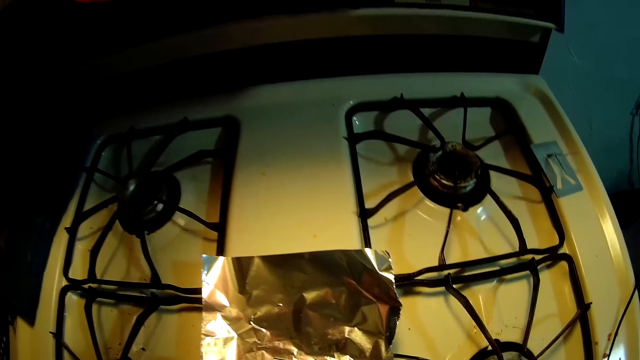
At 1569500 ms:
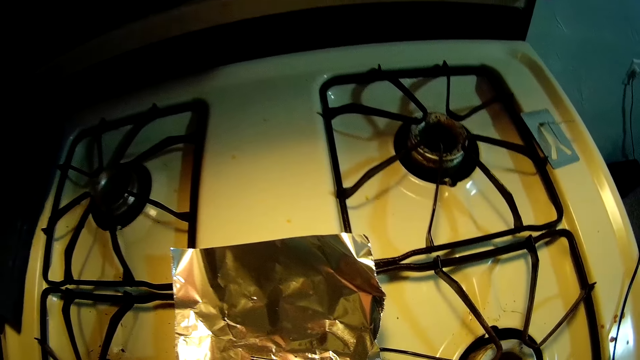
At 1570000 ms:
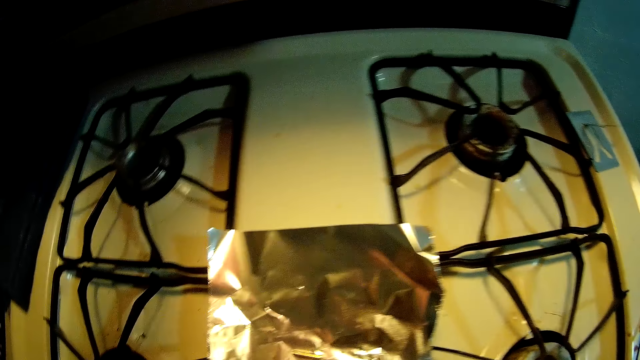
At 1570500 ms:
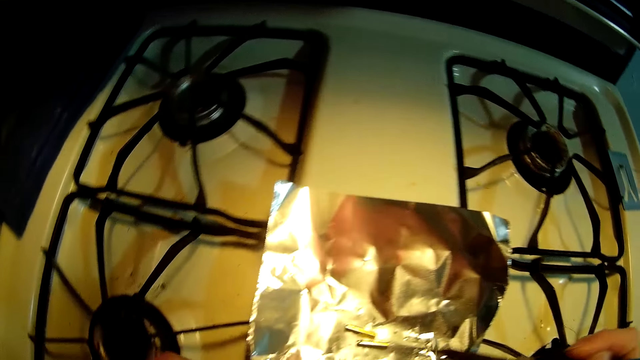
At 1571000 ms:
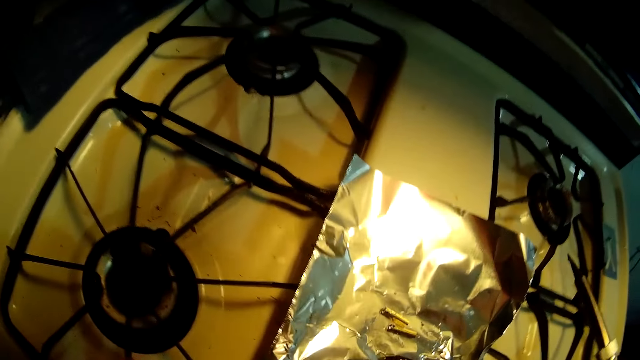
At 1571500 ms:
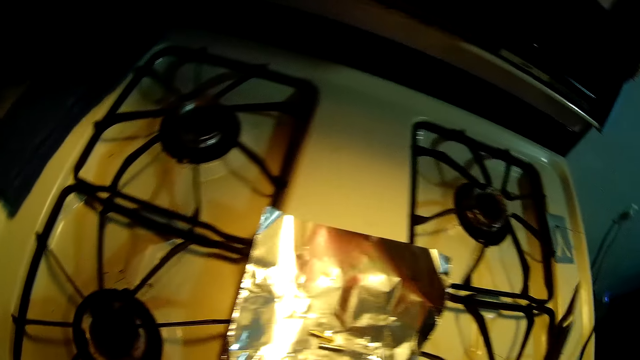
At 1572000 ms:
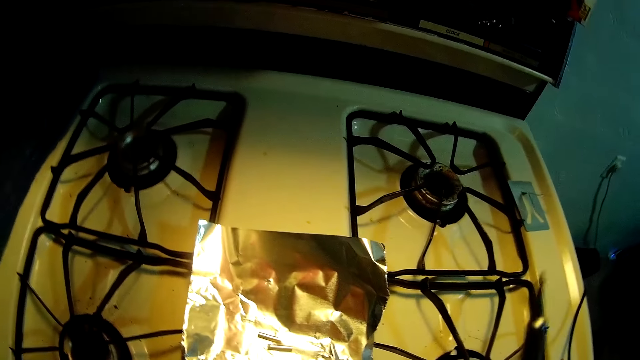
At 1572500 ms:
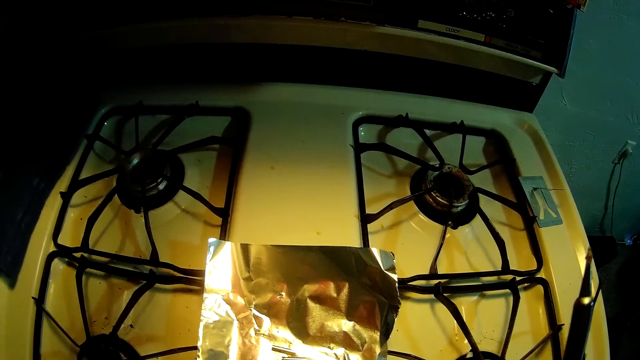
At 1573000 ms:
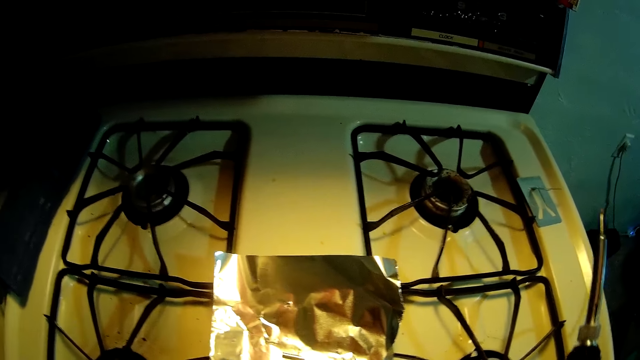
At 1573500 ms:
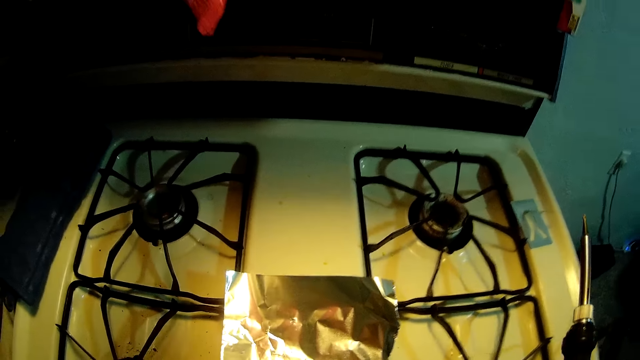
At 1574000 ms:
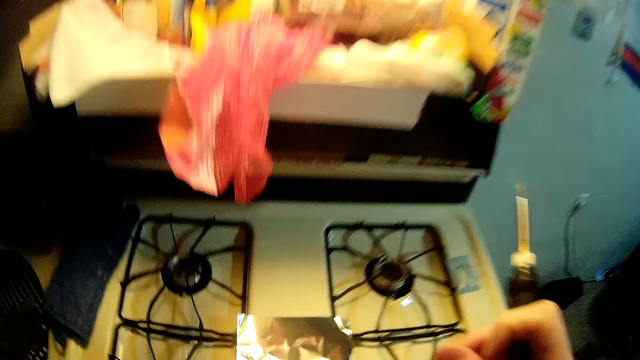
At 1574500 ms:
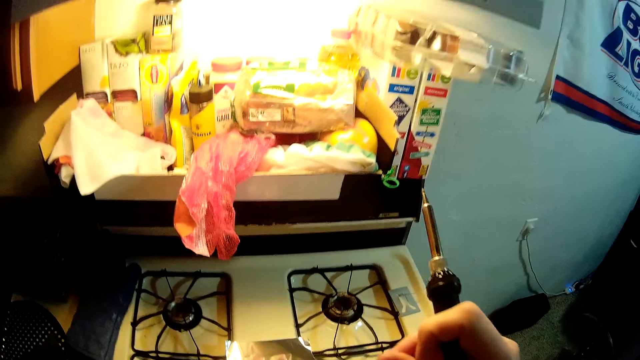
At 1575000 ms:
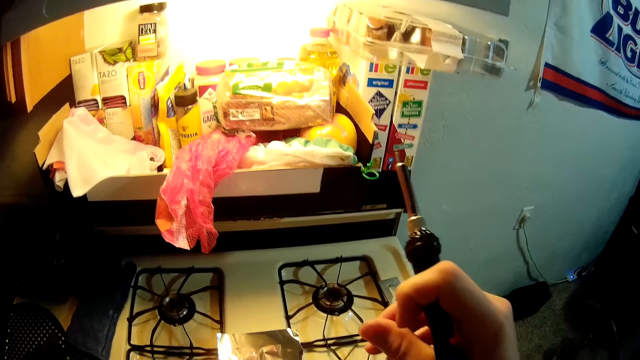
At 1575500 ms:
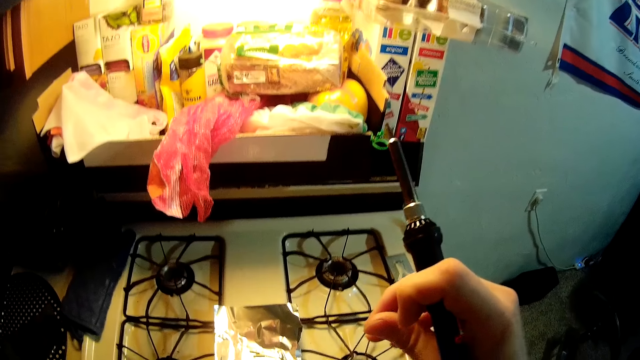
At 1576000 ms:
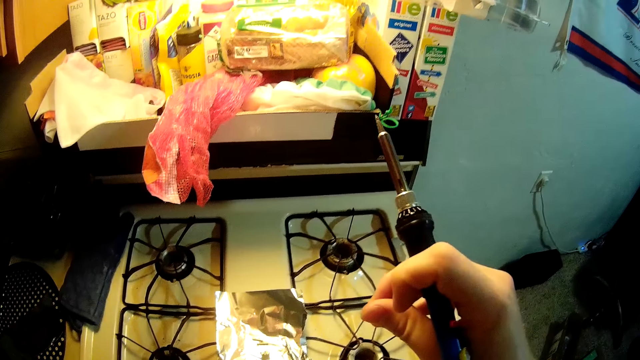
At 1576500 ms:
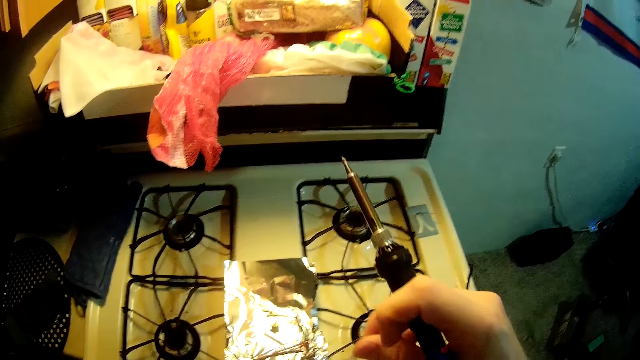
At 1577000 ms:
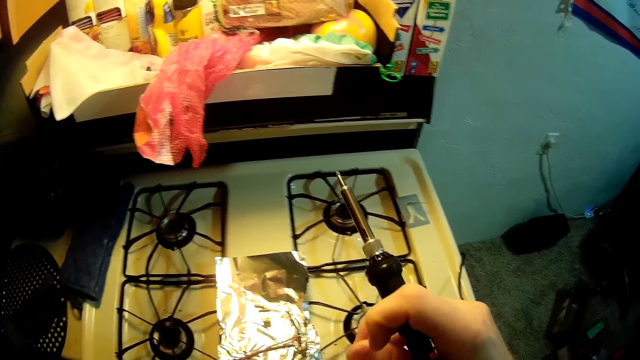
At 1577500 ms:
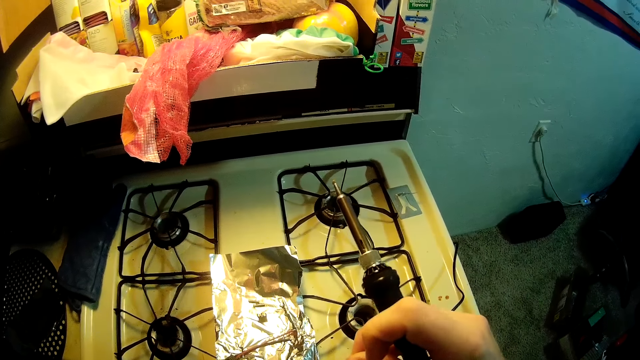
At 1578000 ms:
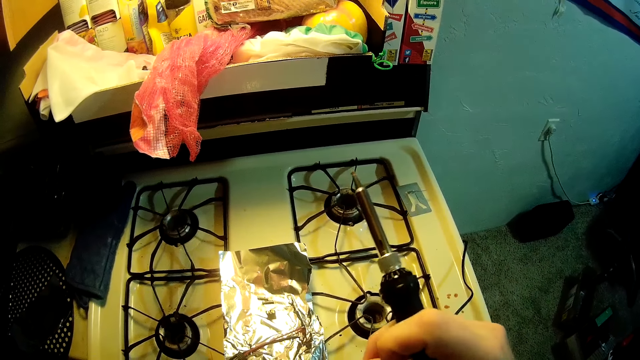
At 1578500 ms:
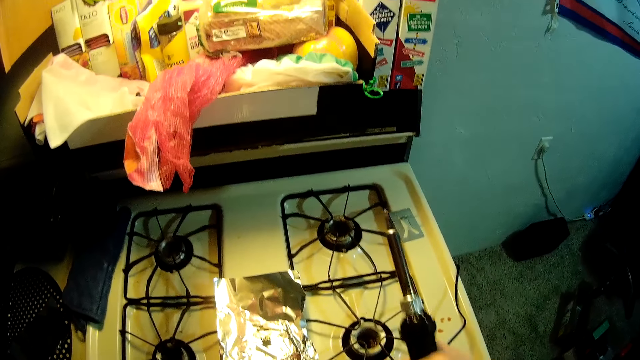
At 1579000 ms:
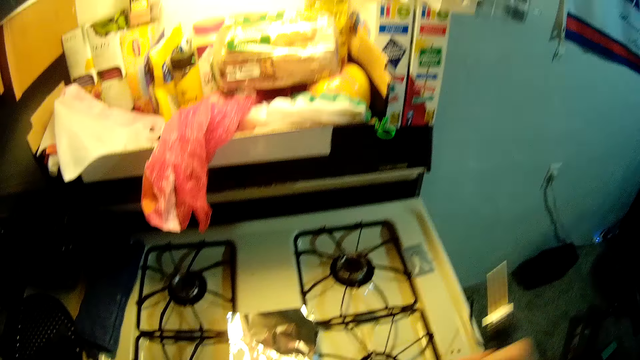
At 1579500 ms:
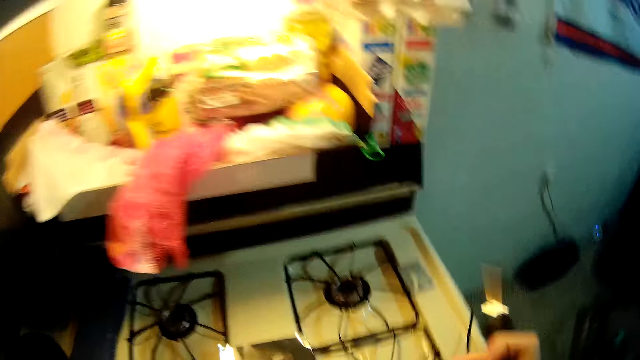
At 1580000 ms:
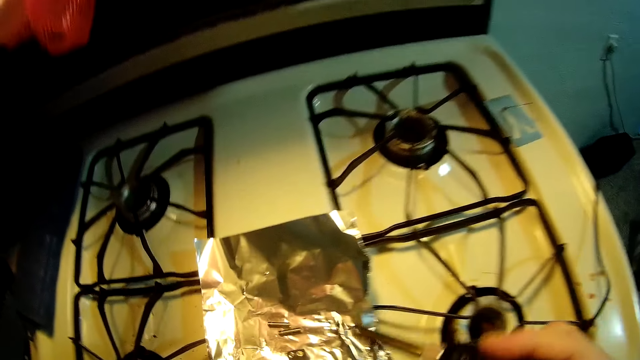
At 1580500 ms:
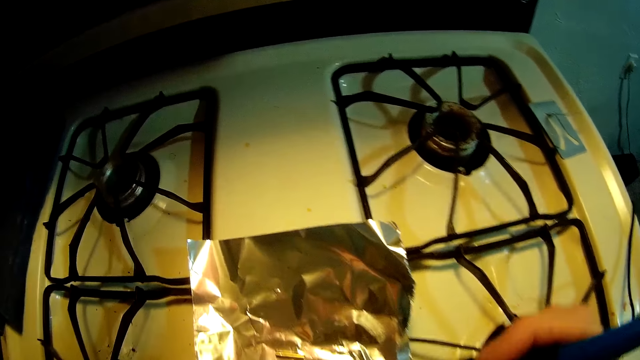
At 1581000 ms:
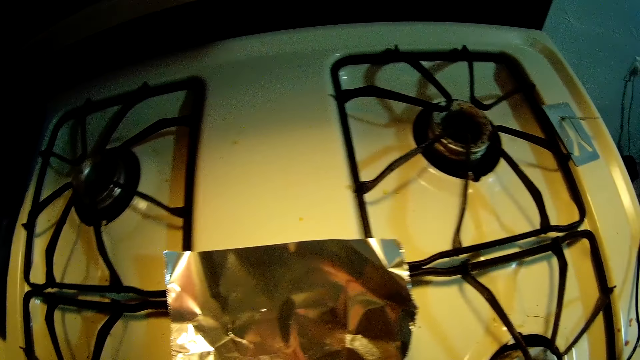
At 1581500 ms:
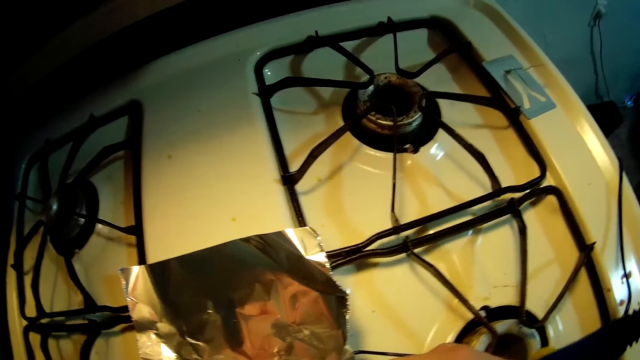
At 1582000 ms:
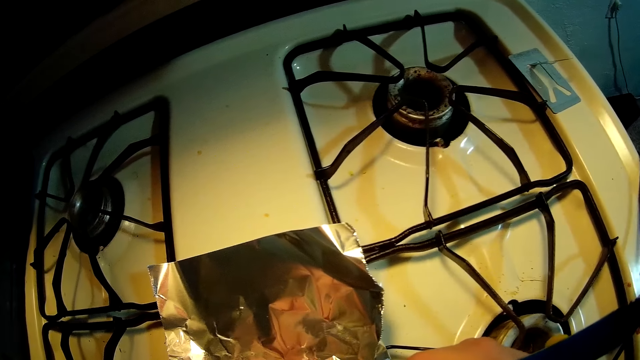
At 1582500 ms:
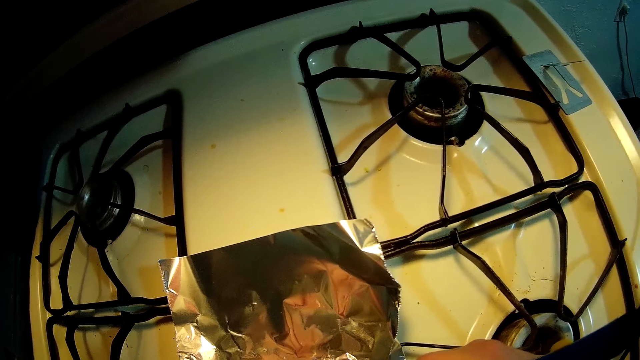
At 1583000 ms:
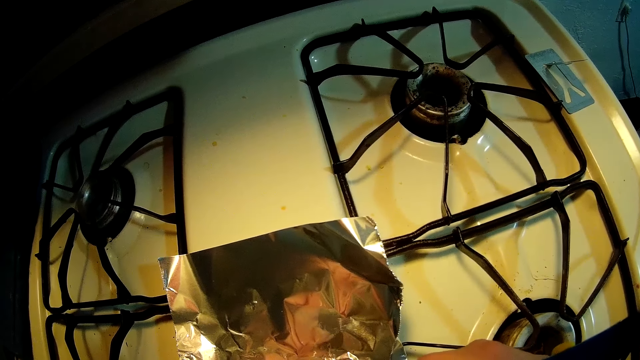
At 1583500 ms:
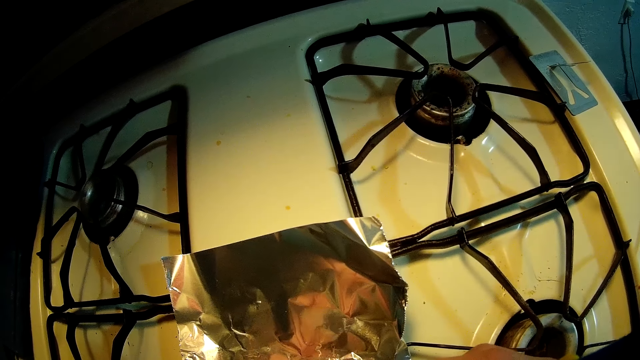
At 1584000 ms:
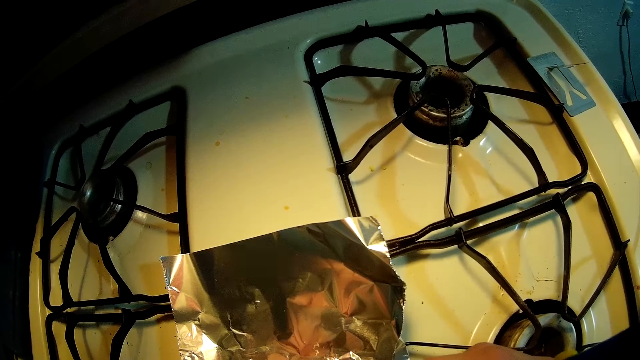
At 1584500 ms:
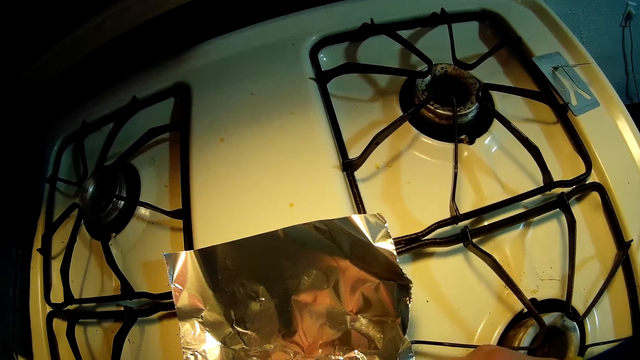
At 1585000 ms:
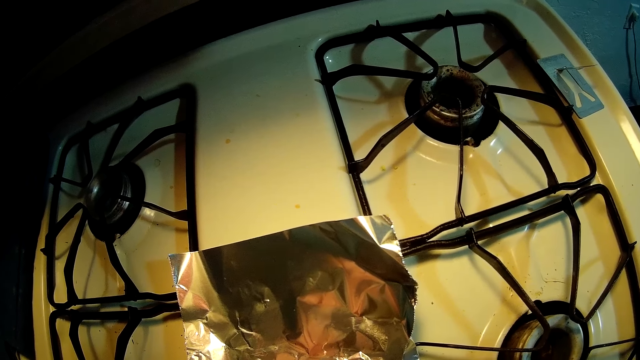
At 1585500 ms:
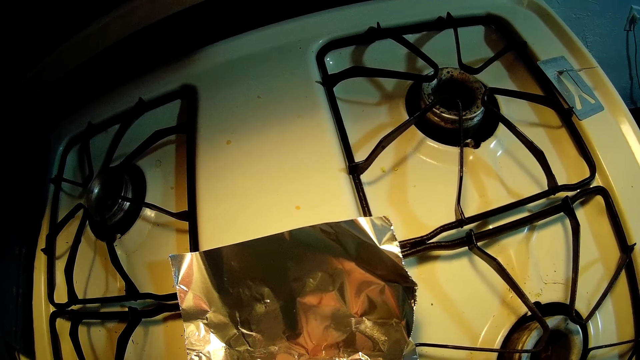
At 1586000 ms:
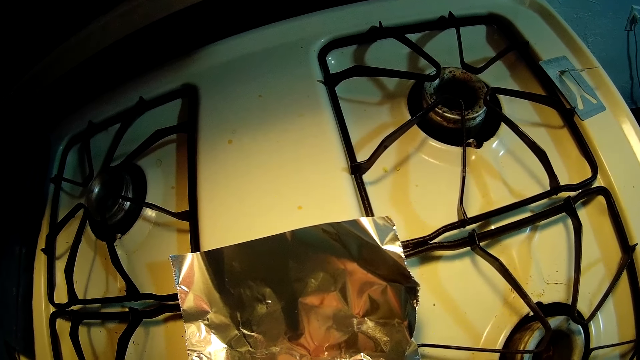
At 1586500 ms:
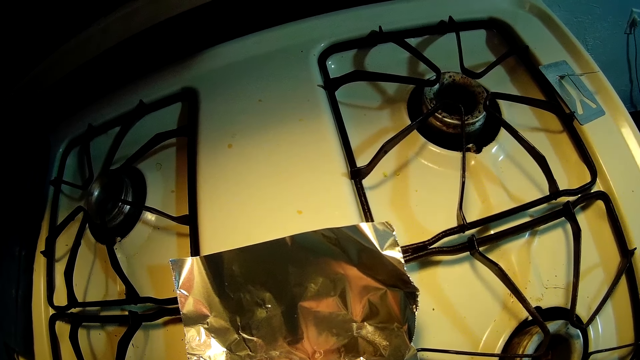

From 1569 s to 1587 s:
The camera wearer holds a wire. They fix the wire with a solder.

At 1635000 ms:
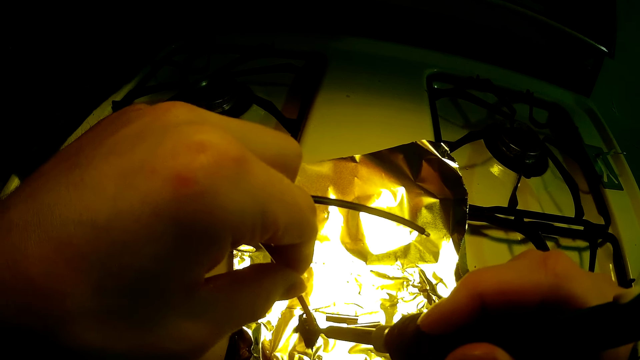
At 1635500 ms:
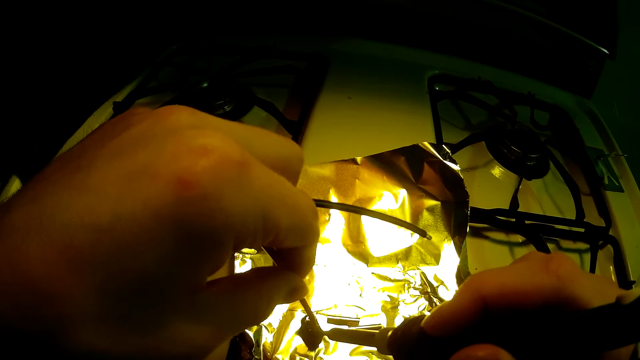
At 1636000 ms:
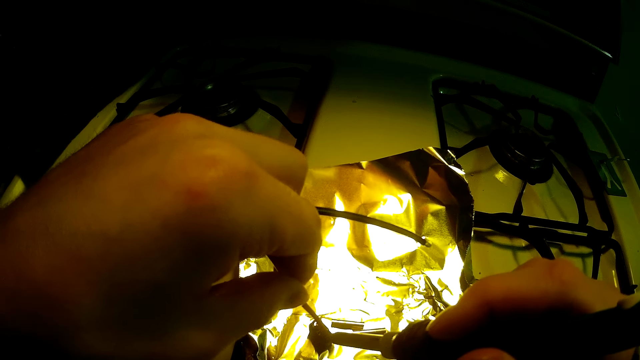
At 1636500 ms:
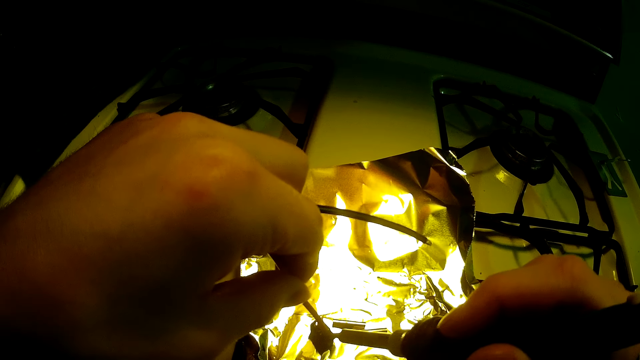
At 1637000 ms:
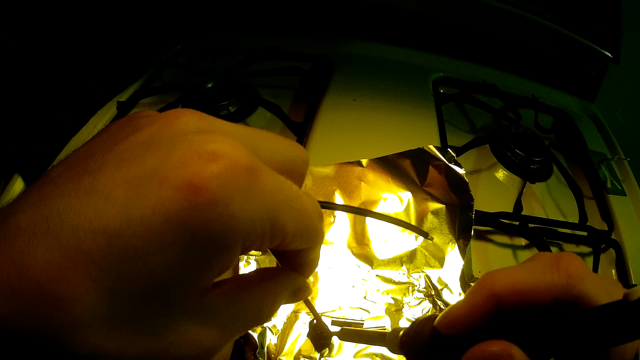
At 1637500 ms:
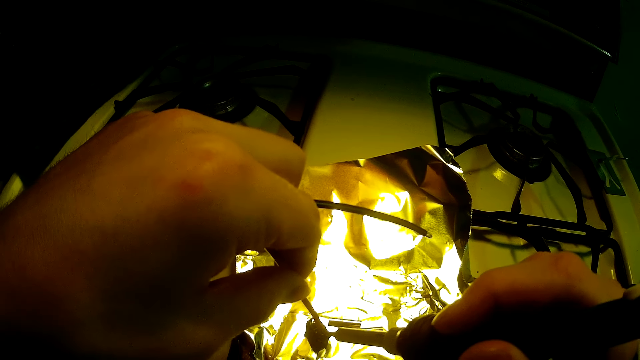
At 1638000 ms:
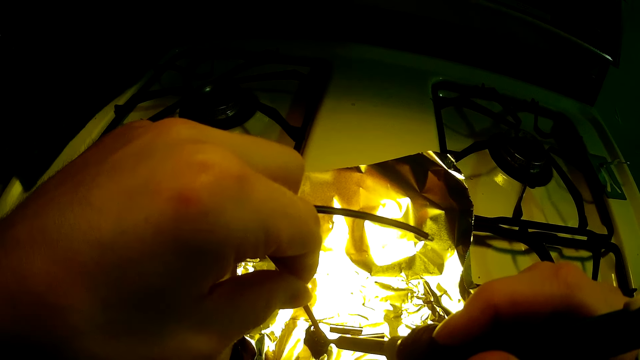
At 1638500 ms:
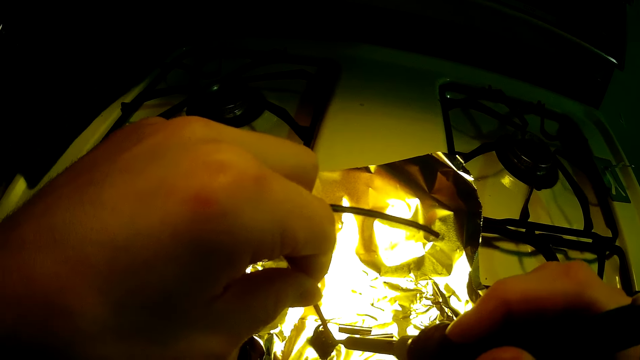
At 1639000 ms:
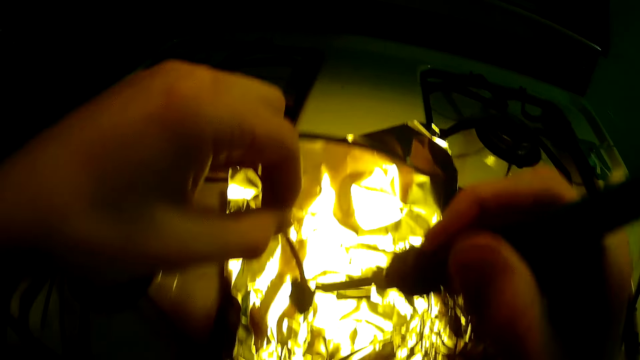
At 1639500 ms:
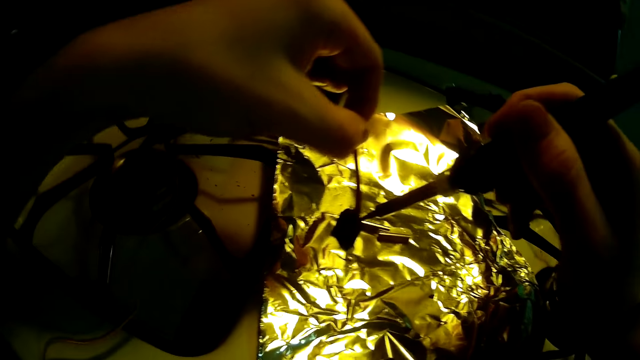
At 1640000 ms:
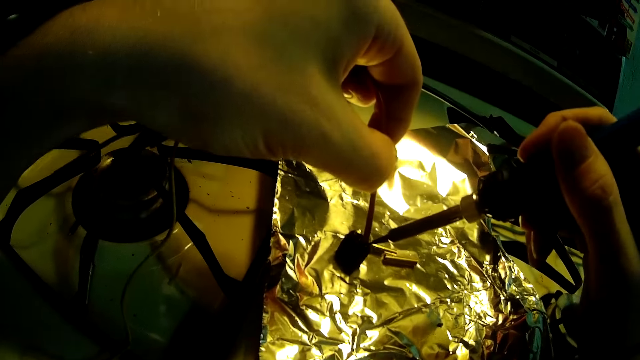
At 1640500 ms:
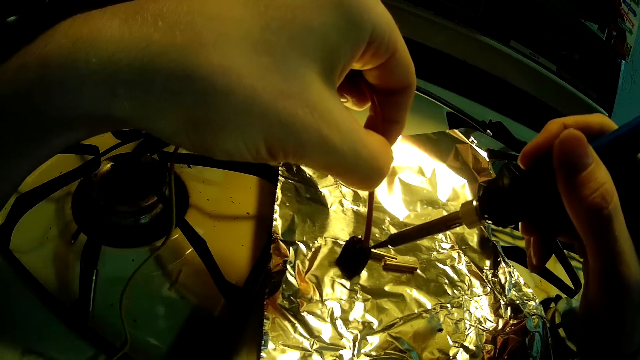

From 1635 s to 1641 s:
The camera wearer presses something with a soldering iron. He moves his head.
